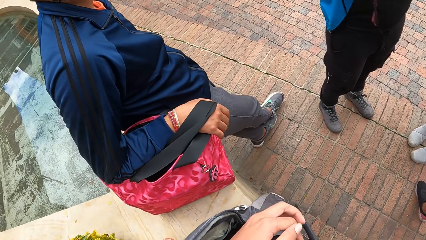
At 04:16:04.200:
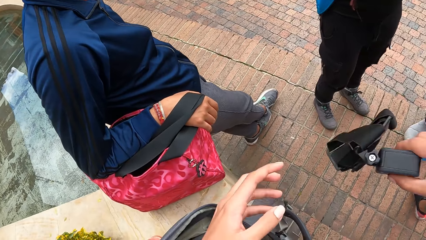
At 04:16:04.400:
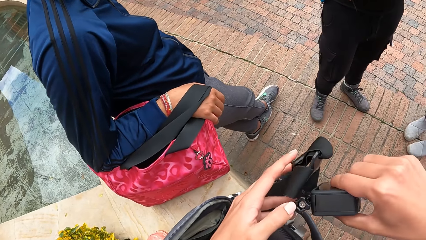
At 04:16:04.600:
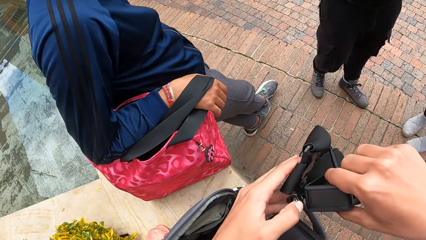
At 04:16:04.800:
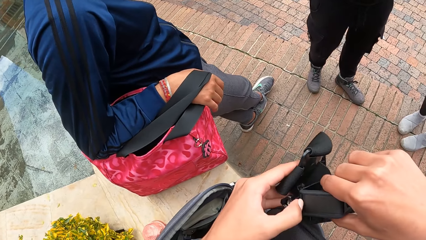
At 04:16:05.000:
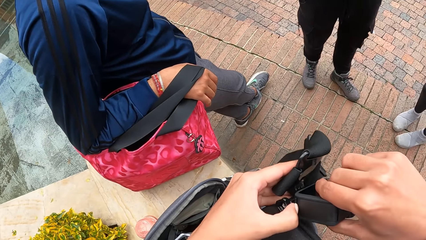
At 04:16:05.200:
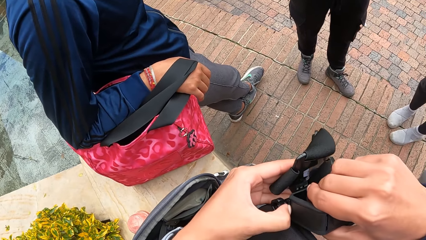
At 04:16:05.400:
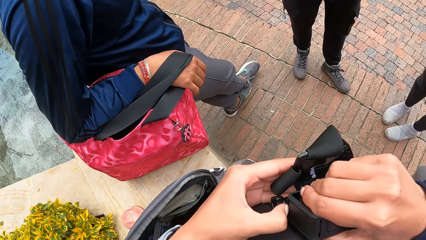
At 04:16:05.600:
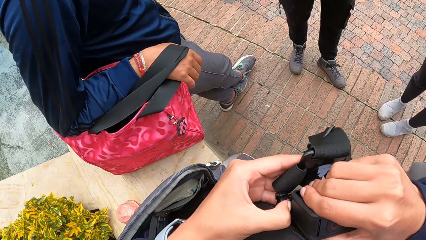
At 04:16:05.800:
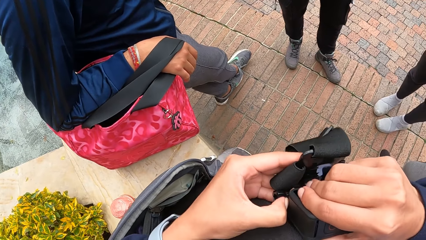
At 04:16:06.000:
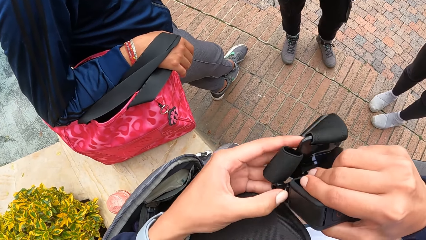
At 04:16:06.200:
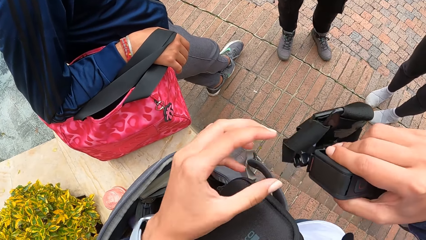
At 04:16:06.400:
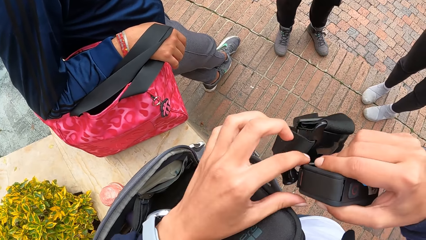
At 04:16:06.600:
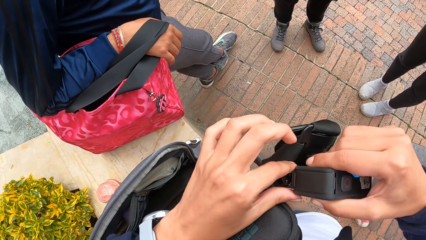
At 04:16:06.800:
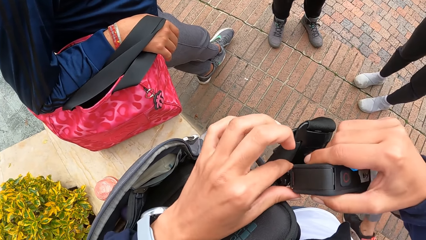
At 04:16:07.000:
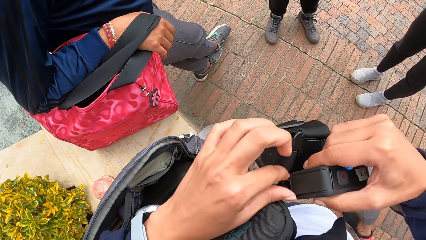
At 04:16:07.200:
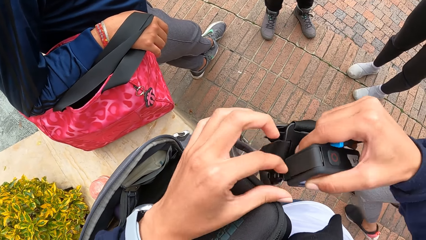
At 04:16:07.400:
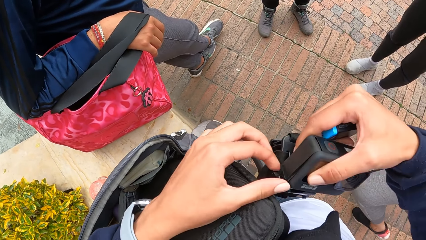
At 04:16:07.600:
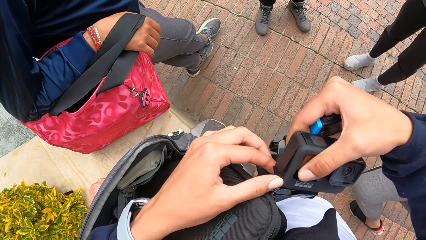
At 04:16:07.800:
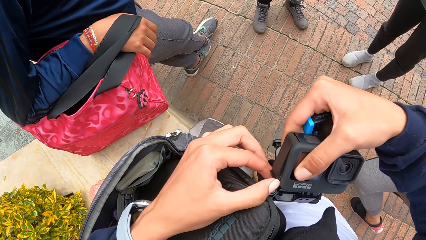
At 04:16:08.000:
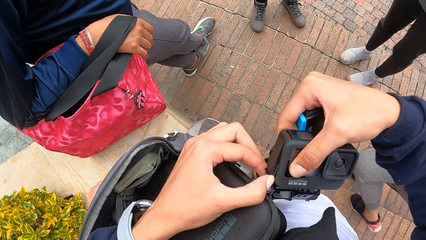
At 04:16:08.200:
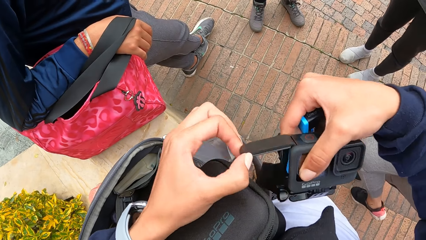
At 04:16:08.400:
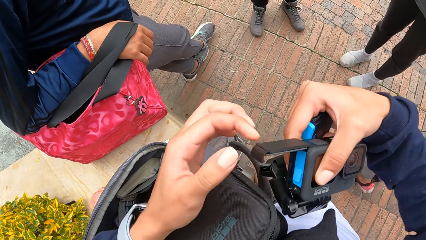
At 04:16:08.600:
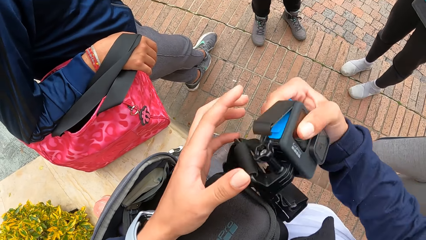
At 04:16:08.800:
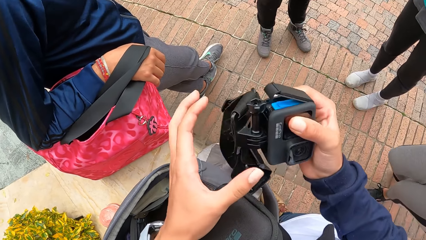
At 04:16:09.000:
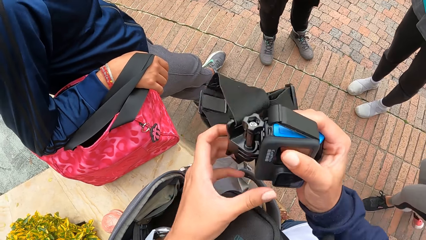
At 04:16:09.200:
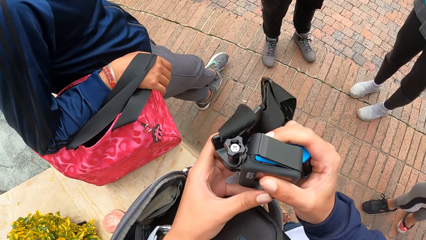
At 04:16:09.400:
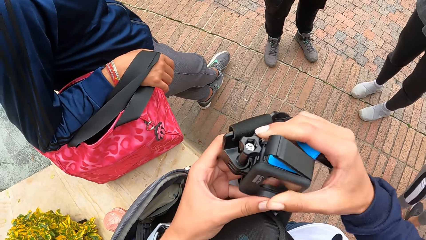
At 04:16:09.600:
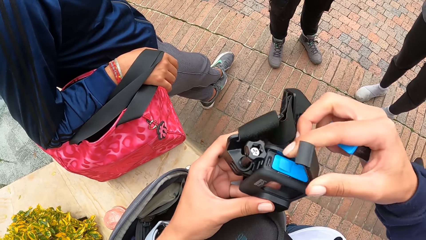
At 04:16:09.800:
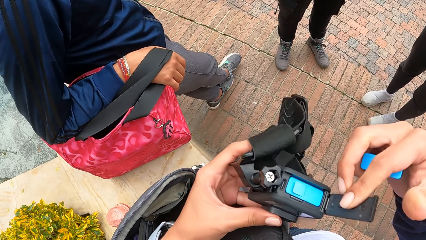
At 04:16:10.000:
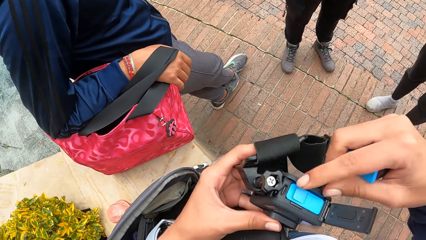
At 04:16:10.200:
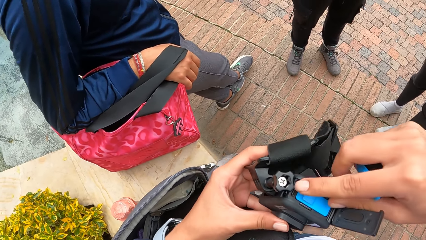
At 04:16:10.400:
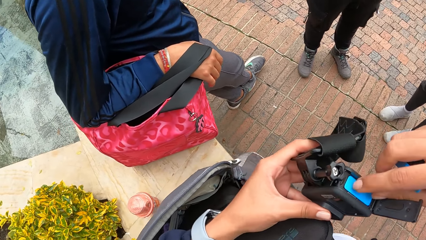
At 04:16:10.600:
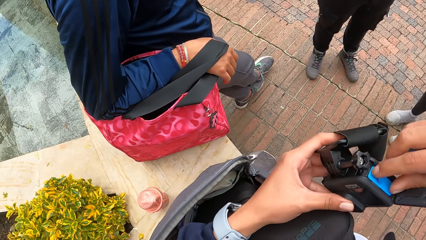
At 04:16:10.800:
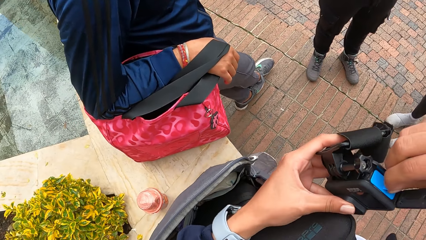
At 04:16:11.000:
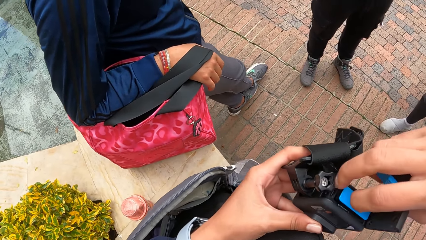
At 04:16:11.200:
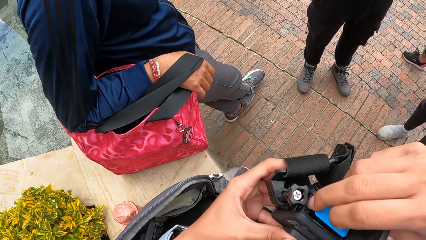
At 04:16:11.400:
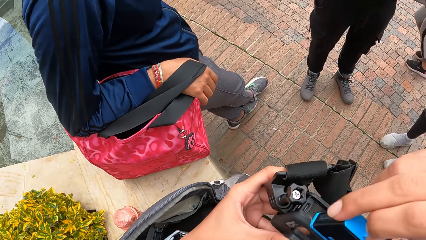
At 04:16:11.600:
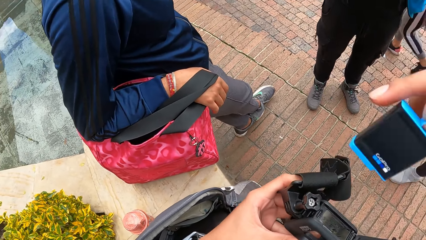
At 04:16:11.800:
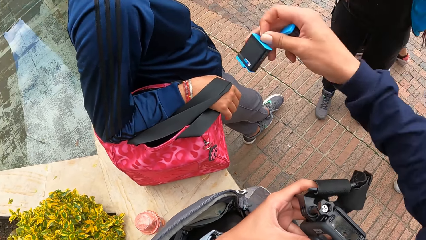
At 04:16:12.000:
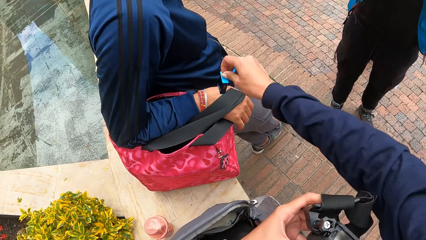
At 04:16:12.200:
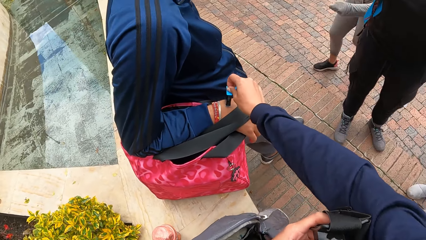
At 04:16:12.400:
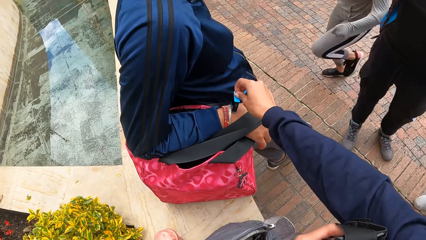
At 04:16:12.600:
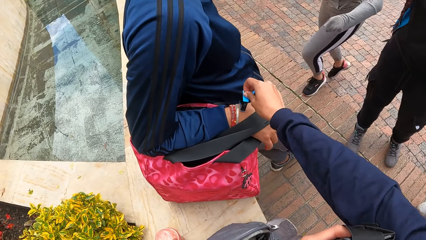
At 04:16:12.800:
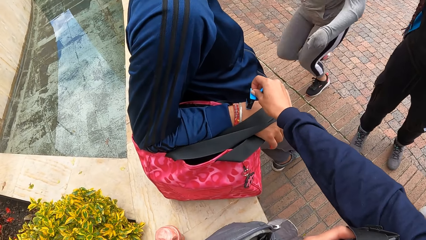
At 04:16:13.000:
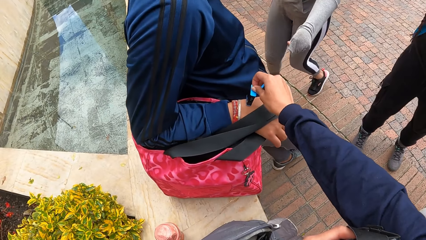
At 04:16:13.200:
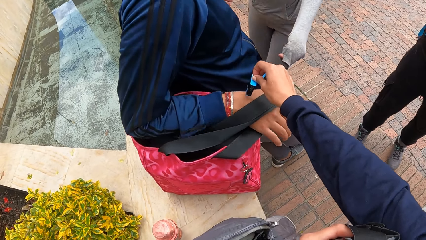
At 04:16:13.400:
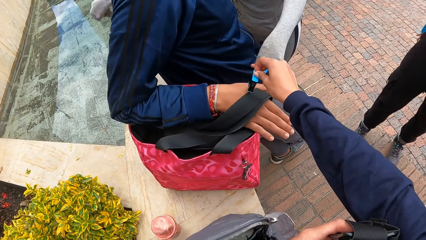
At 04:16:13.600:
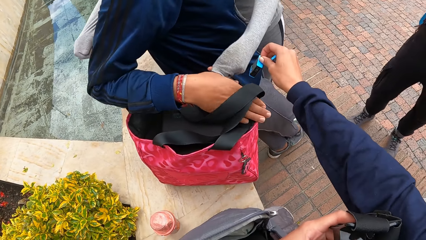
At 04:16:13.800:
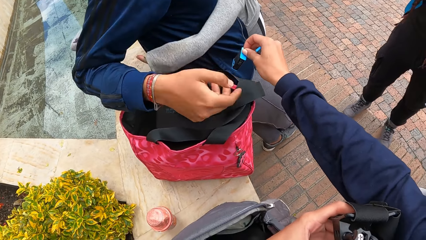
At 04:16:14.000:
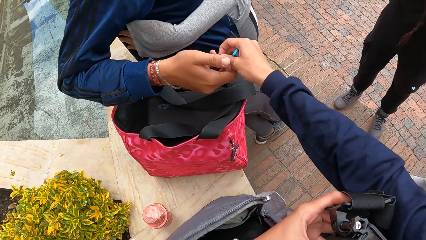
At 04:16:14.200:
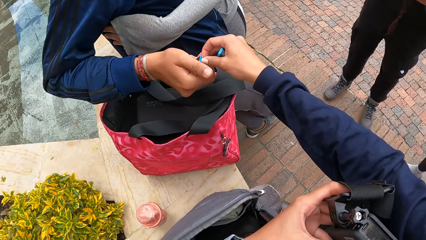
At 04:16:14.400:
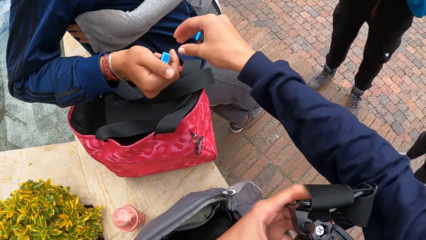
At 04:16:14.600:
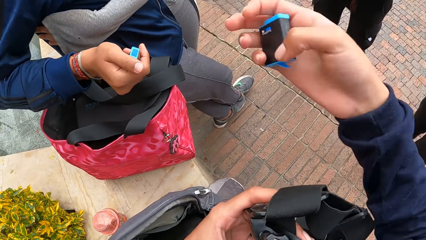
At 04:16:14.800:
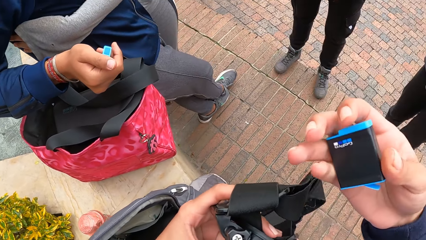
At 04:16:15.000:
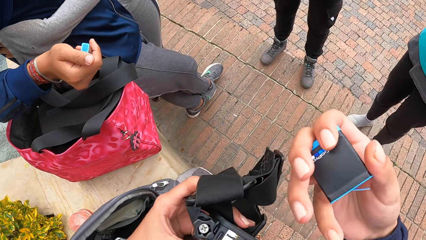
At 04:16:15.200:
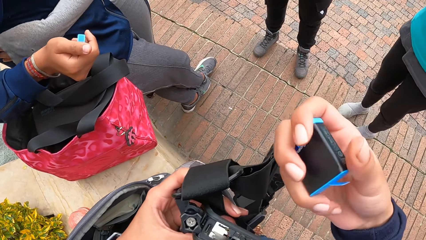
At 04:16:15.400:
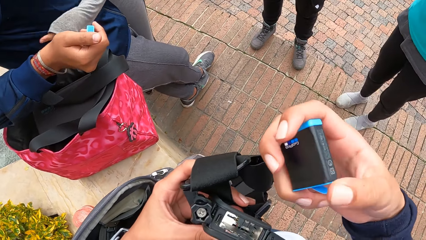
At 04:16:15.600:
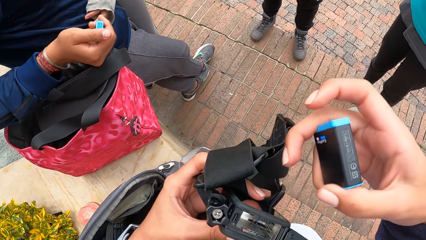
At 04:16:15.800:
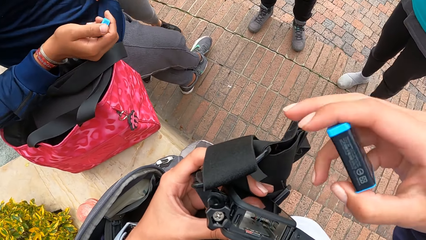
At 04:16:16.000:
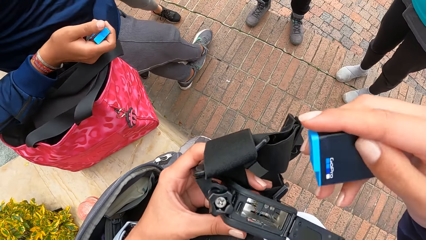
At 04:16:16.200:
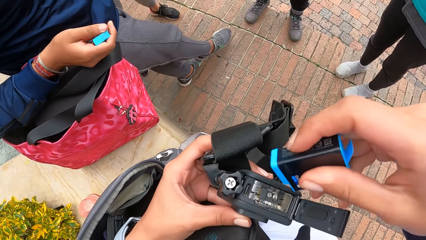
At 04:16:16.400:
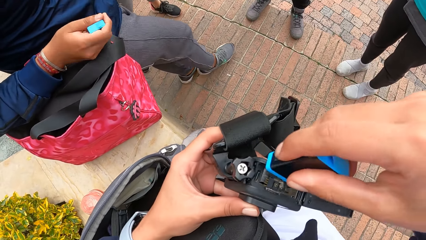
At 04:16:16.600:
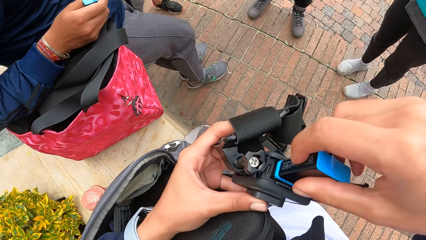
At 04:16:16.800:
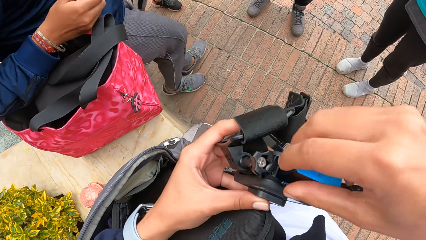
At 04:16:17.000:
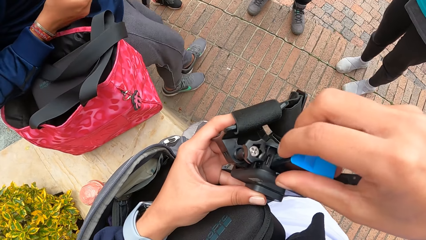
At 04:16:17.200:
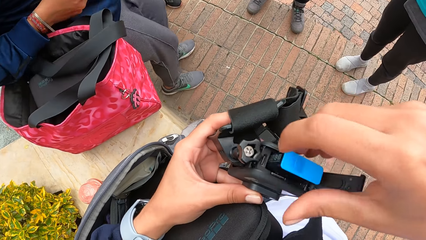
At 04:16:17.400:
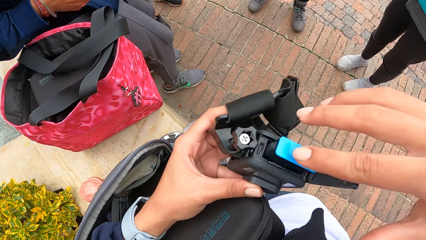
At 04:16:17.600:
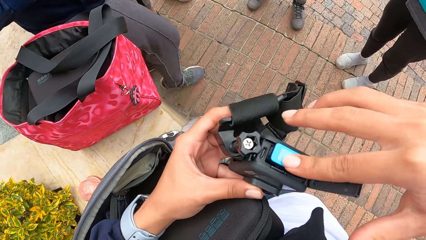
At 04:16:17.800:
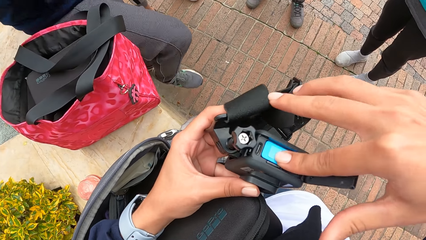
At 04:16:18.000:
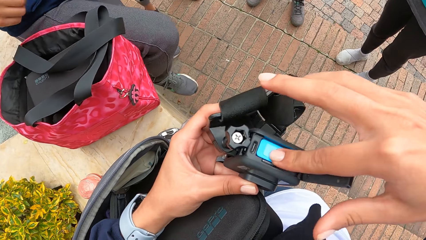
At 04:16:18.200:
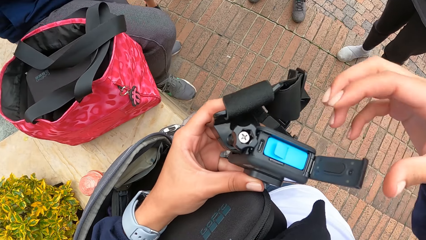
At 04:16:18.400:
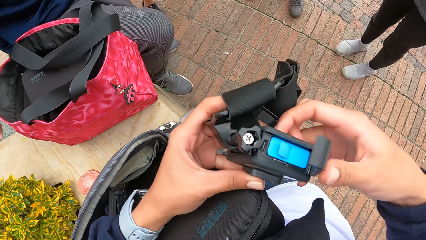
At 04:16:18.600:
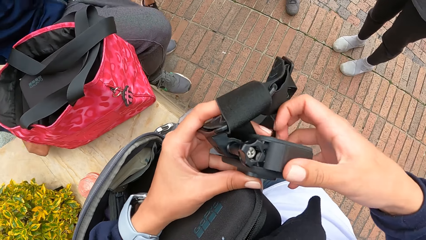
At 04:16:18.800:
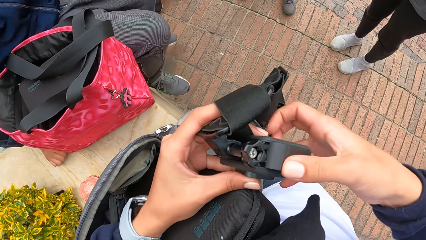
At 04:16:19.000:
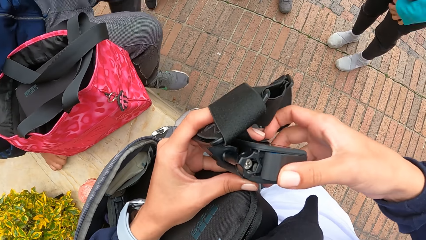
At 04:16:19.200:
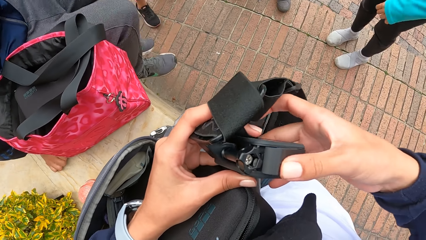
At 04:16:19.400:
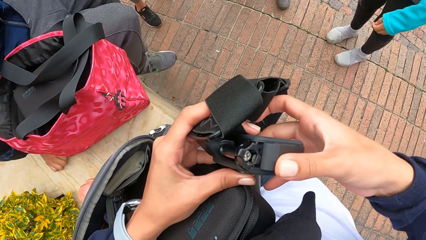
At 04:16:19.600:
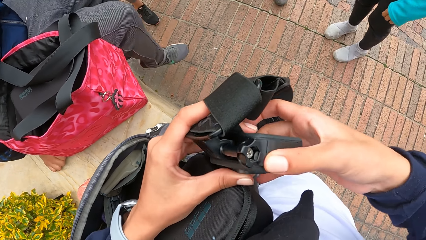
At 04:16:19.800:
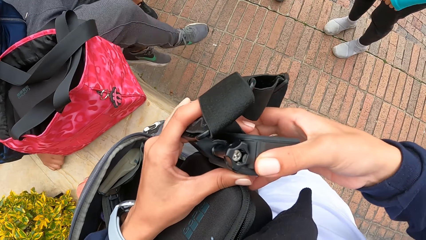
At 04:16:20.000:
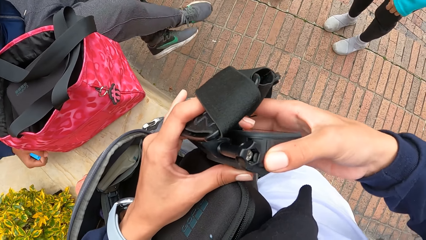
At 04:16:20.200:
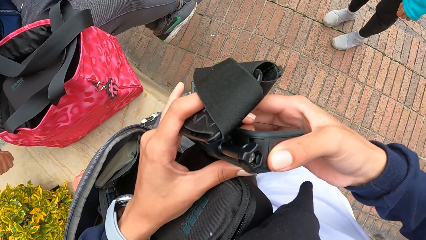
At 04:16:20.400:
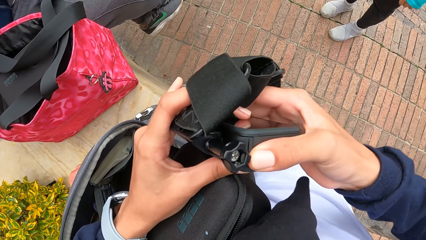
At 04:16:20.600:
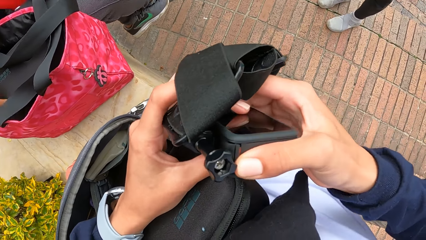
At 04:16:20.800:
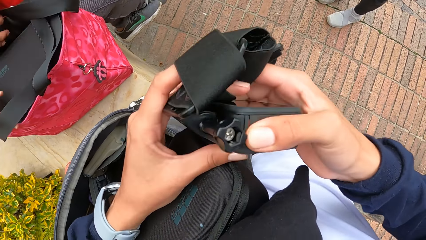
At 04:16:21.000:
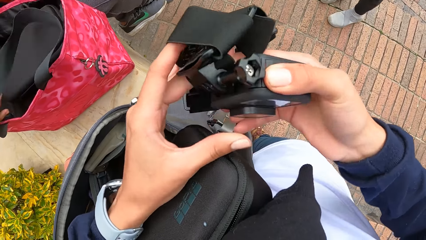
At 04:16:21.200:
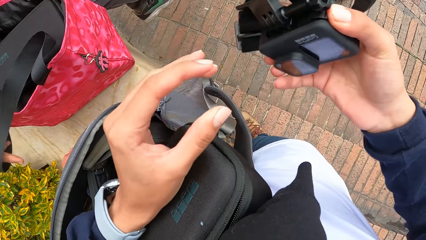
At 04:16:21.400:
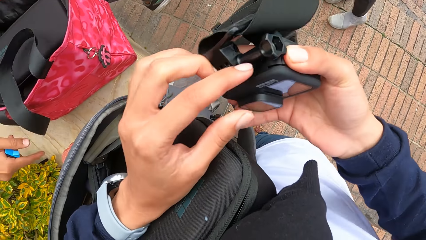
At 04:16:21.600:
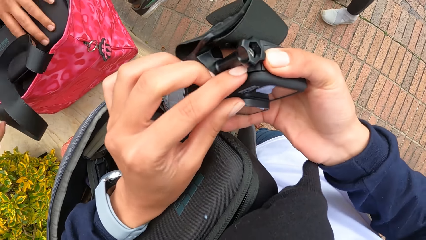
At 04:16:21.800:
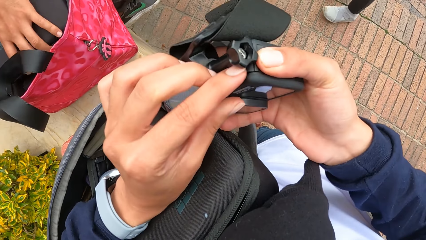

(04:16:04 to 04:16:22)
The camera wearer opens the battery compartment of the camera with her left hand. She opens the battery compartment of the camera with her right hand. She removes the camera battery from the battery compartment of the camera with her right hand. A woman hugs a man. The man collects the camera battery from the camera wearer with his right hand. The camera wearer inserts the camera battery in her right hand into the battery compartment of the camera in her left hand. She closes the battery compartment of the camera with her right hand.
